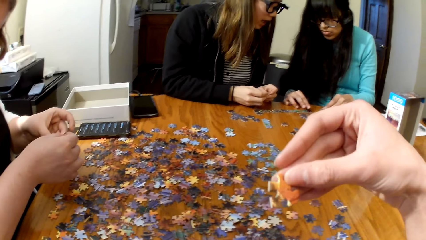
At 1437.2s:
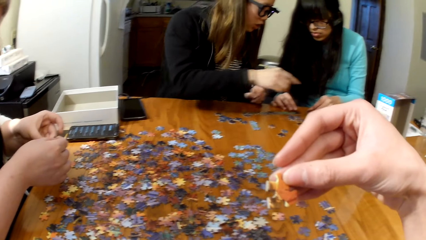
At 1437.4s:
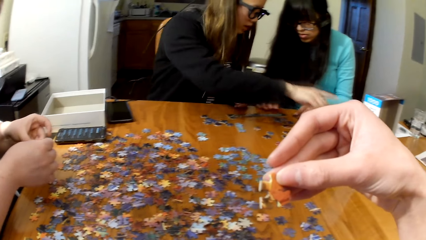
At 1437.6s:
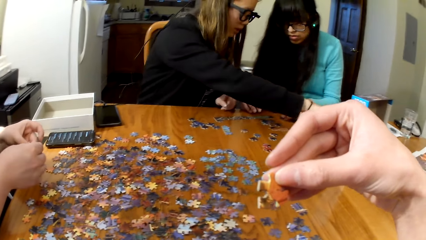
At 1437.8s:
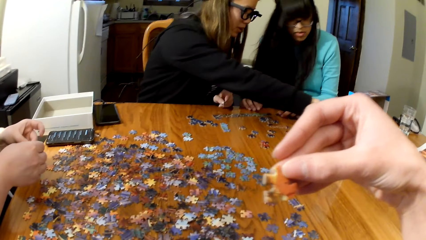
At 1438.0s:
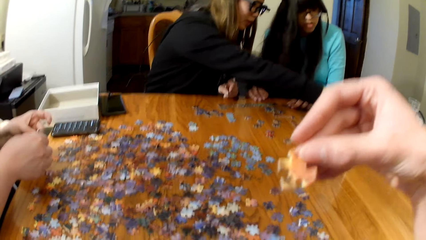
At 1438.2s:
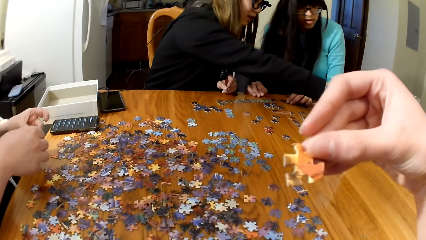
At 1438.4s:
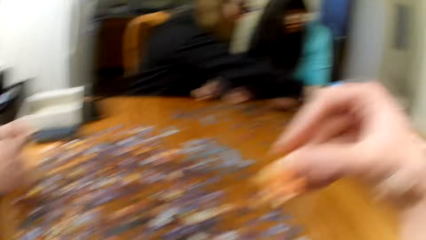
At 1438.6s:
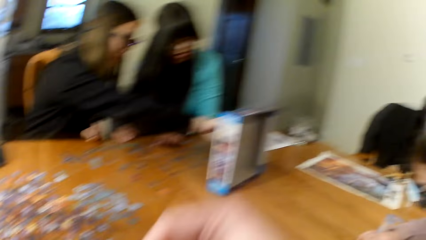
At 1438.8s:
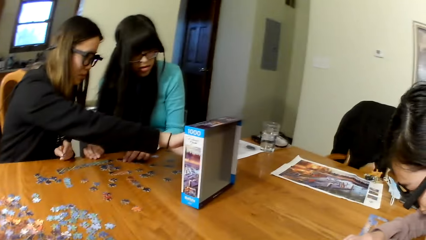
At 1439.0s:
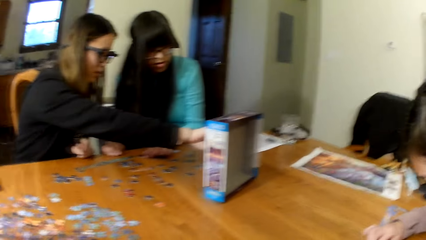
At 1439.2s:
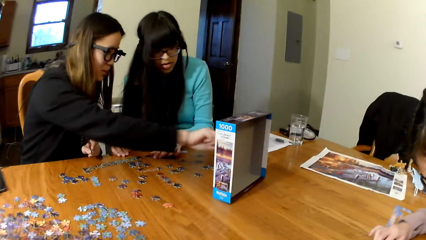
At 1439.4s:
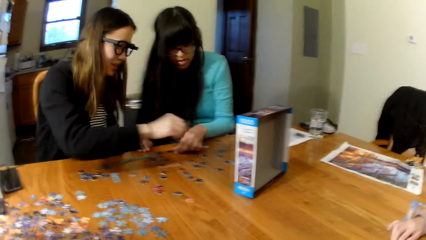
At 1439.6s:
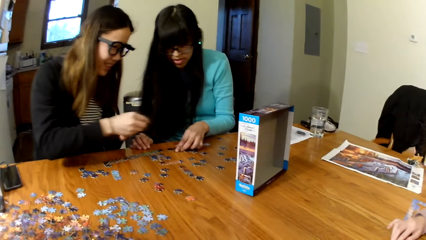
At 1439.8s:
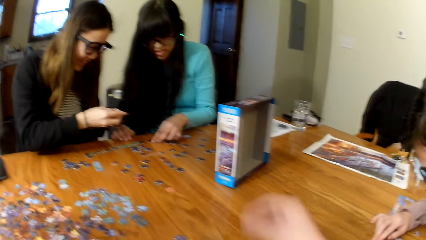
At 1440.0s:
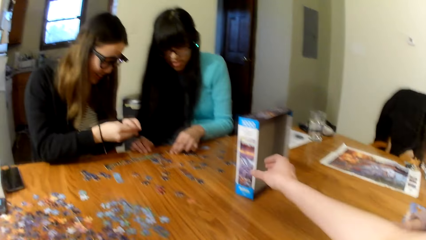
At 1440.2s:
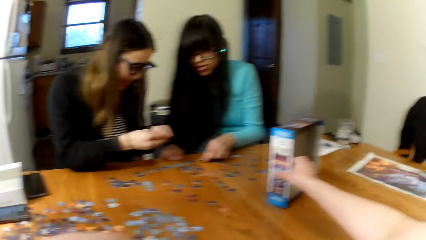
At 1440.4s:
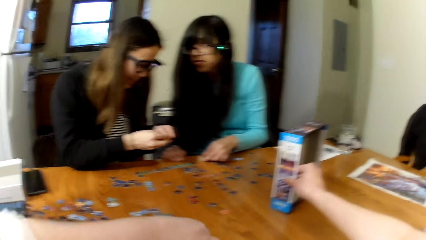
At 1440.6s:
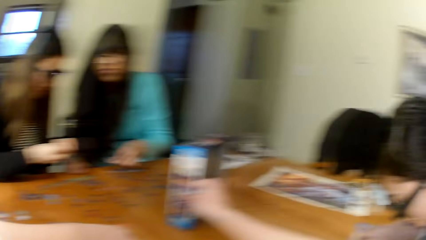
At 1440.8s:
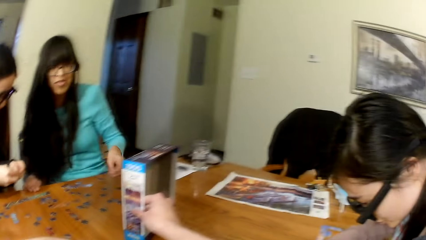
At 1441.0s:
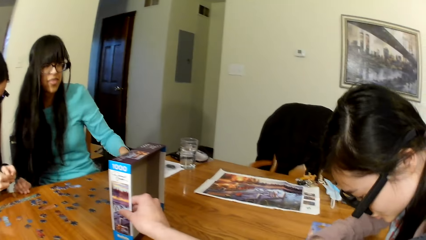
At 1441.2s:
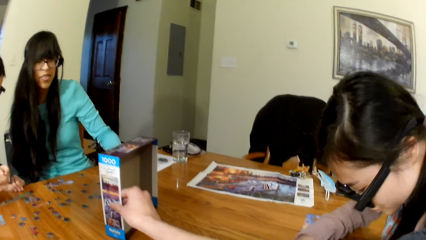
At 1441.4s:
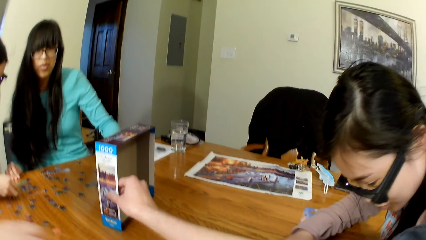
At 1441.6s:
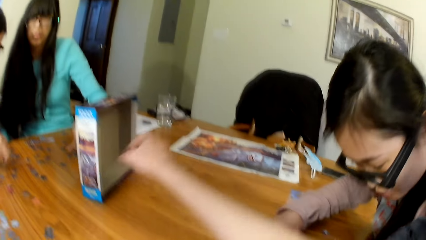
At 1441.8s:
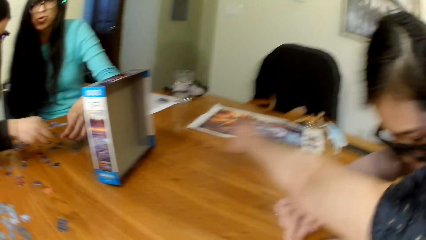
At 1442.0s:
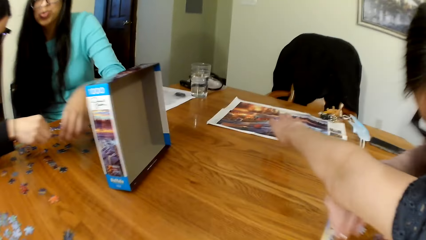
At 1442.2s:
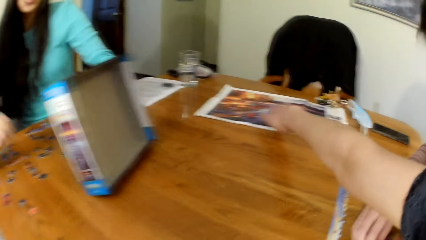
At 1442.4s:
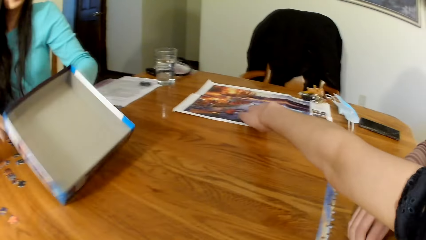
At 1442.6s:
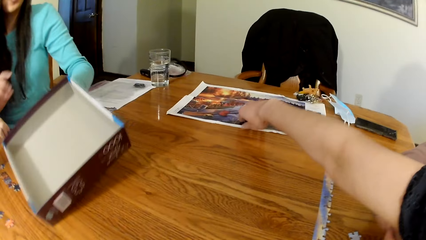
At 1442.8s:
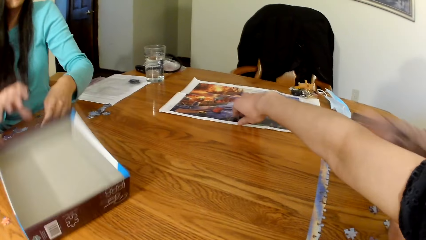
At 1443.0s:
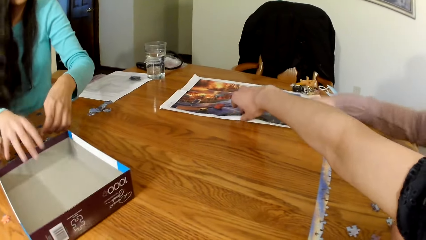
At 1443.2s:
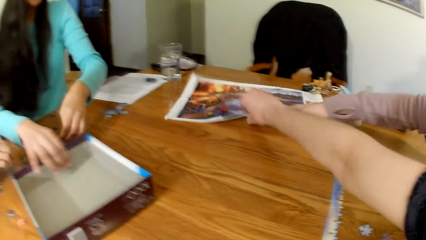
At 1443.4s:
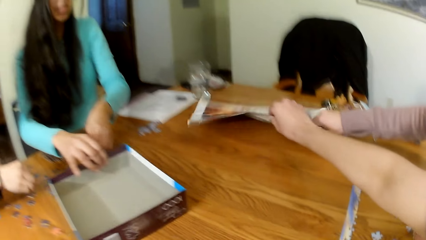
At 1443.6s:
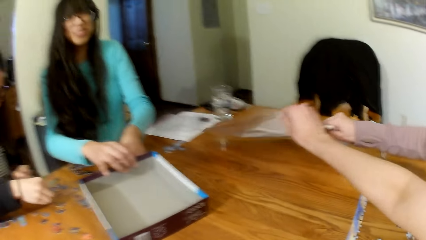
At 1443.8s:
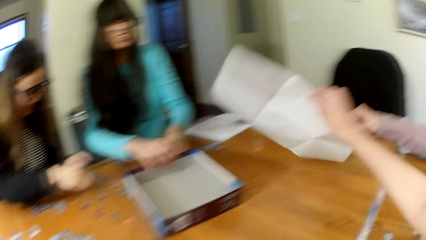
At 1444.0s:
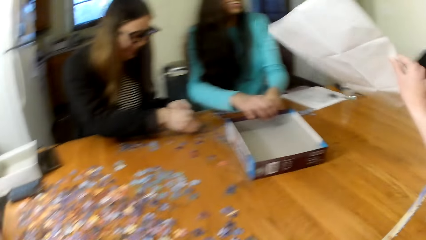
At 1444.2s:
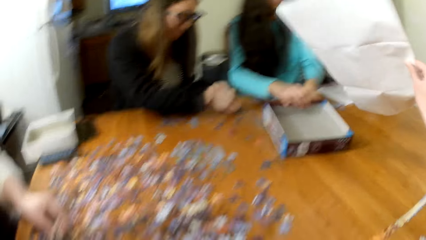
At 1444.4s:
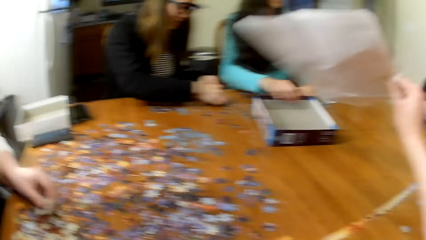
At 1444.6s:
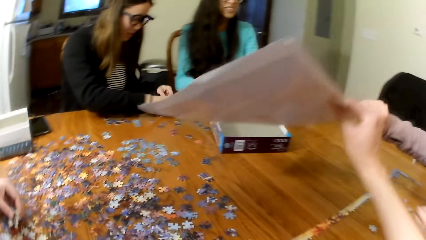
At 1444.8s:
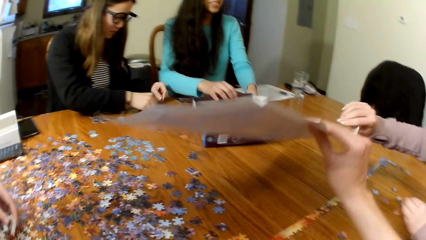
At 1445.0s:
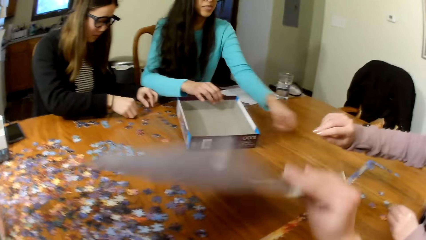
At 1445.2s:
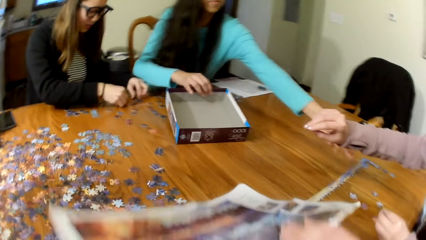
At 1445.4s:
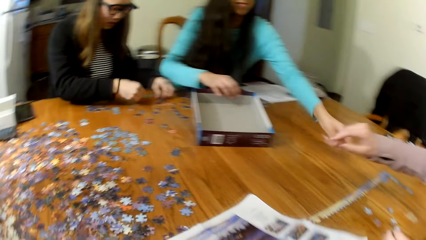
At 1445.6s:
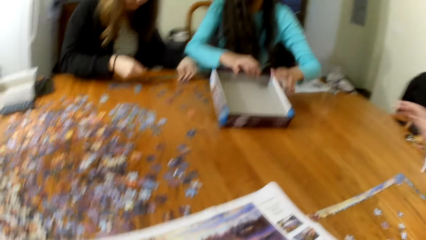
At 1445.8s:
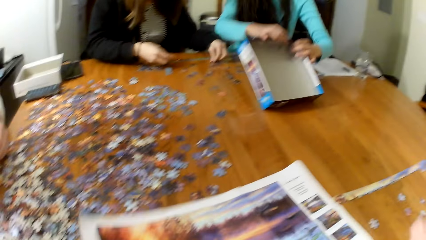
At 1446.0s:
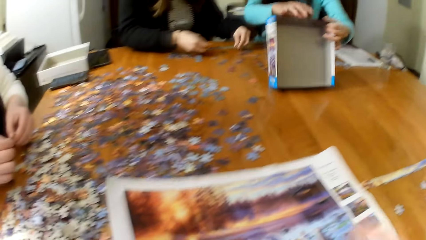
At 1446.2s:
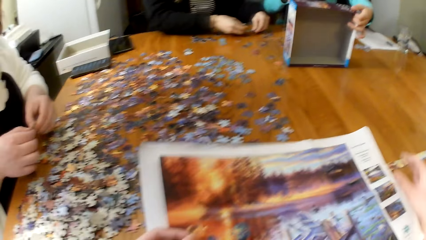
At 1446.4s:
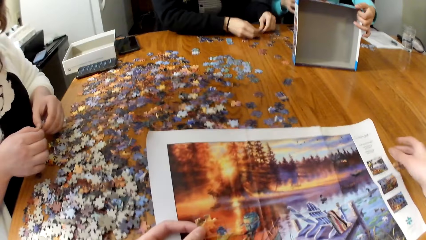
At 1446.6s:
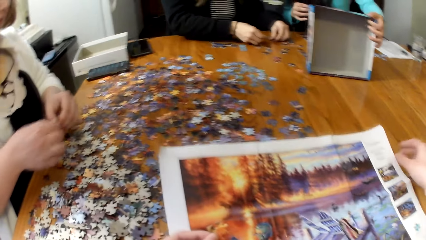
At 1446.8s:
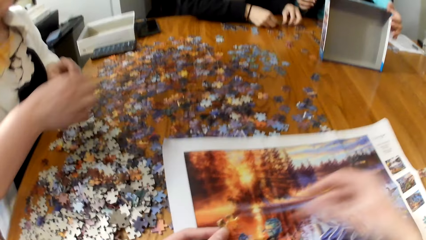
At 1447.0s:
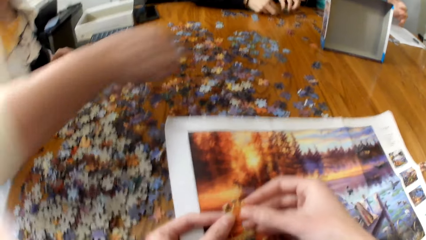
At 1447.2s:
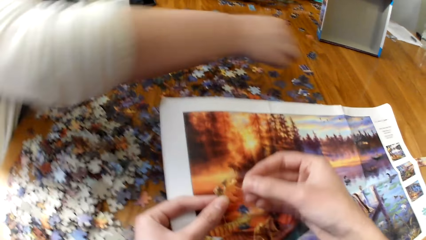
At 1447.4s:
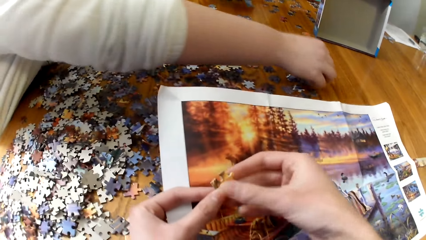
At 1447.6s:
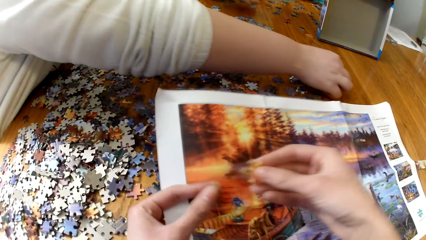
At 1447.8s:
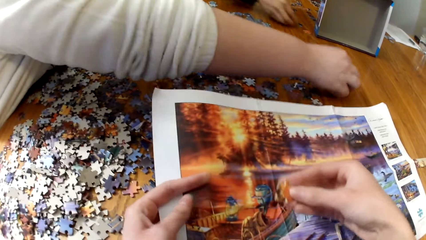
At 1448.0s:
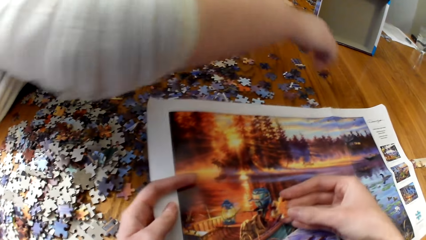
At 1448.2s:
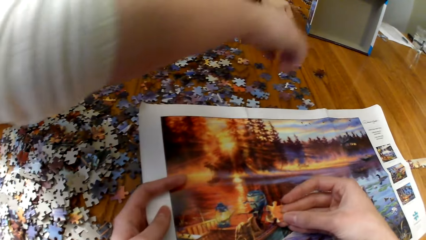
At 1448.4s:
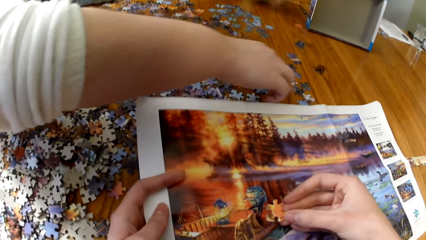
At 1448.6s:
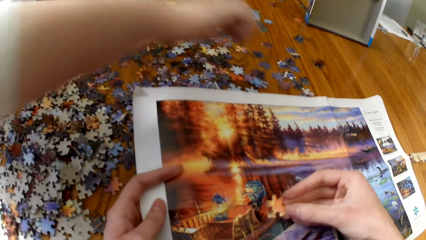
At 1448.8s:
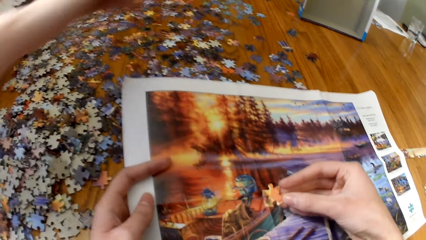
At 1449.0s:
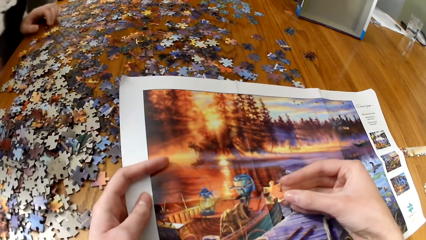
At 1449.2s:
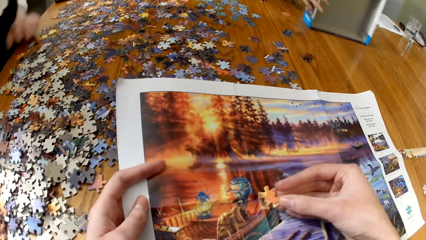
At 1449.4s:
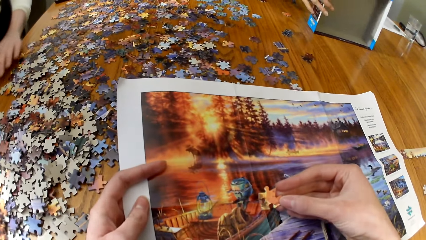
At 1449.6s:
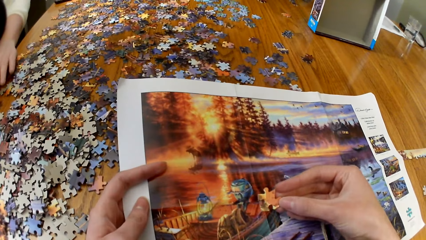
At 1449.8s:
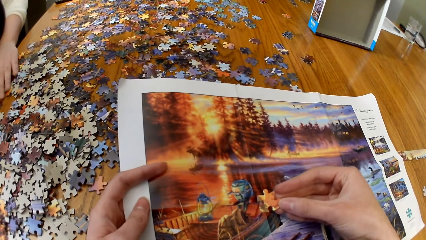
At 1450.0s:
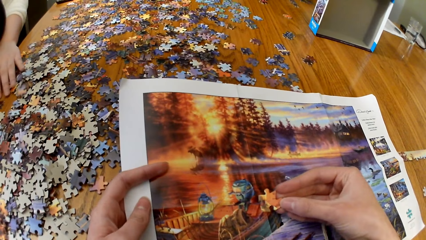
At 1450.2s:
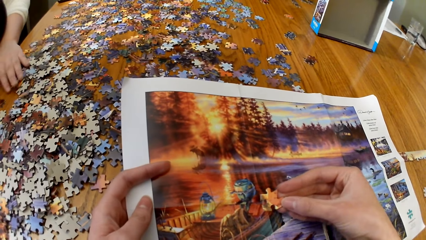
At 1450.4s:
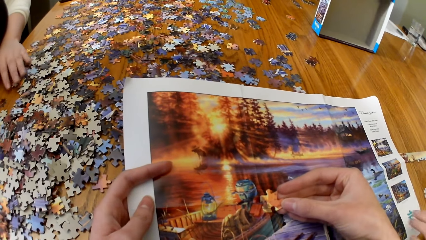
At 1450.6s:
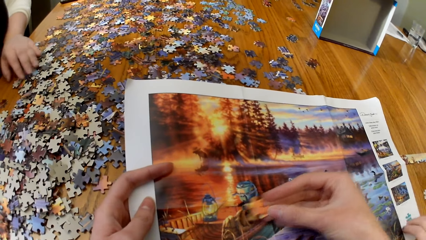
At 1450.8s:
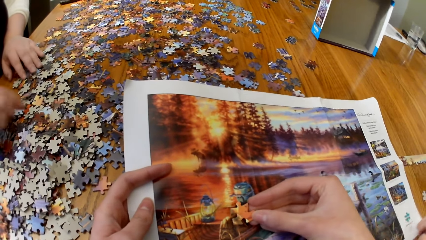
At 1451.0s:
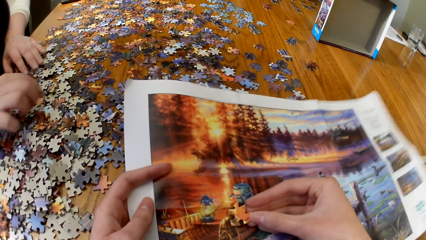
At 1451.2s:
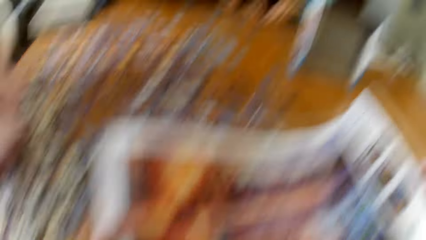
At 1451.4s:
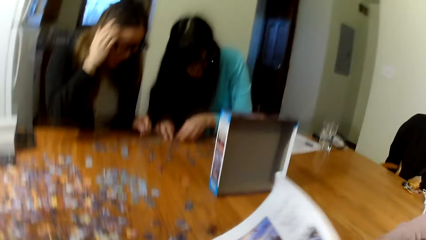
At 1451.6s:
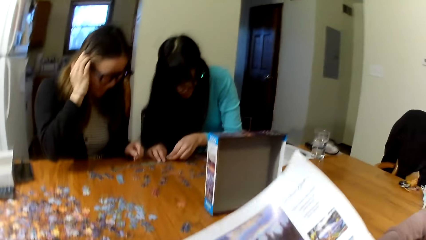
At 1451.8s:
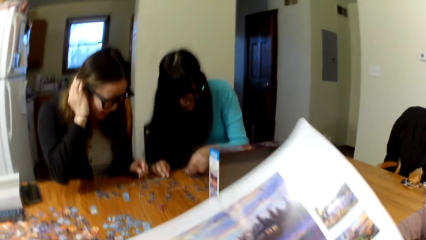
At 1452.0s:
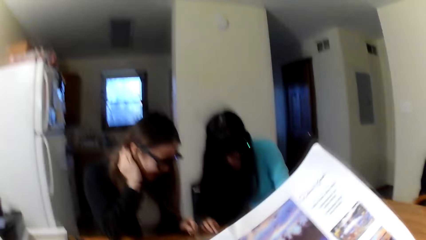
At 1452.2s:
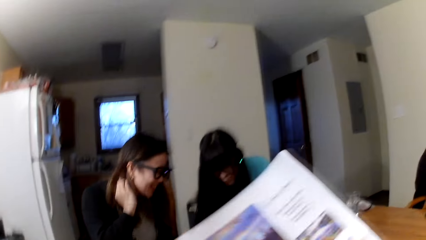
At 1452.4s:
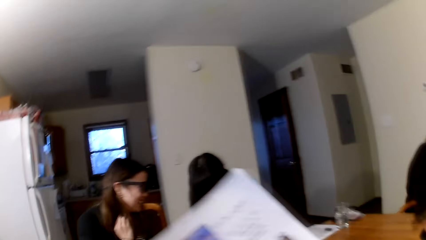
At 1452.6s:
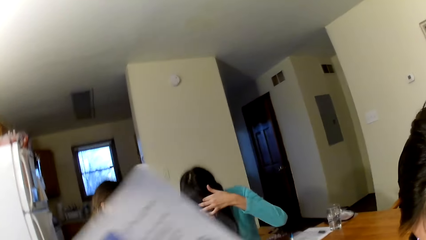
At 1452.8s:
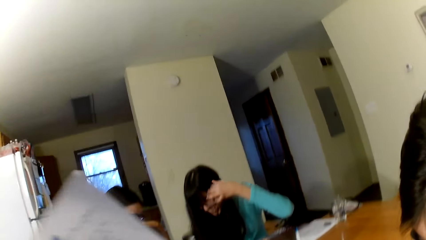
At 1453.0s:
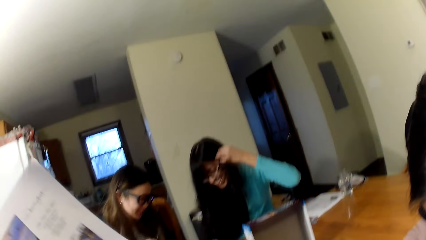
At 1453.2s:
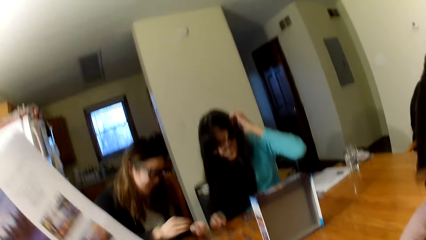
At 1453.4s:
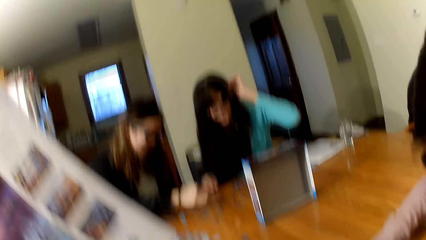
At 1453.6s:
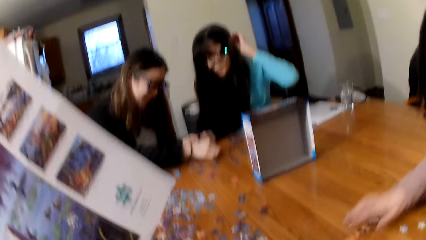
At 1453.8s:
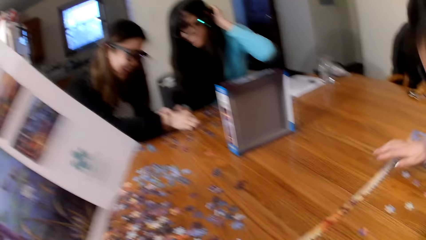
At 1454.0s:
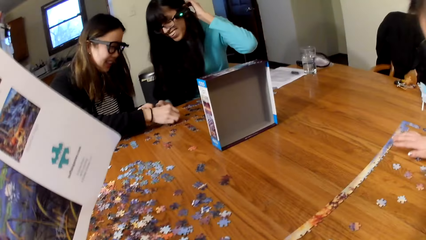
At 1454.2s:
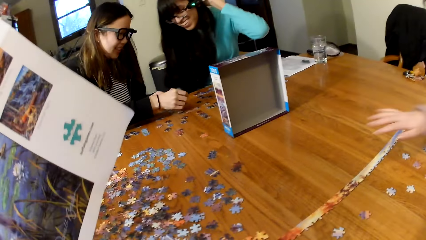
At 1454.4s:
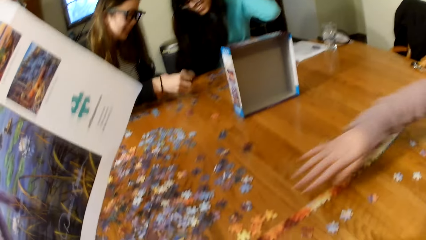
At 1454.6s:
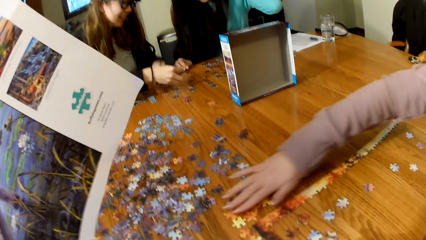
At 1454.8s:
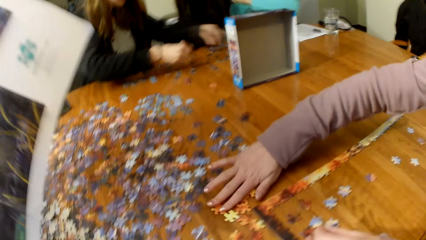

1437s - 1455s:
The camera wearer holds the puzzle piece. They hold the box. They pick the box. They pick the puzzle paper. A woman plays the puzzle. Another woman plays the puzzle. A third woman plays the puzzle. The camera wearer places the puzzle paper on the table. They hold the puzzle piece. They lift the puzzle paper.
